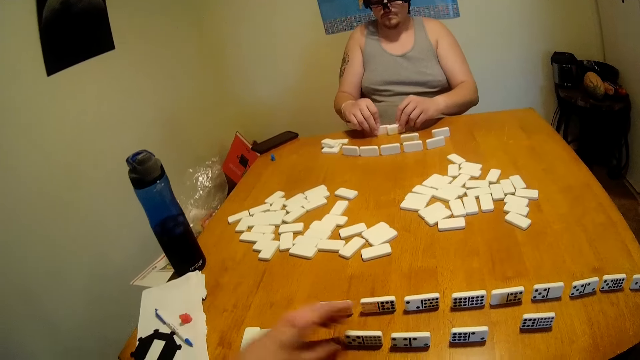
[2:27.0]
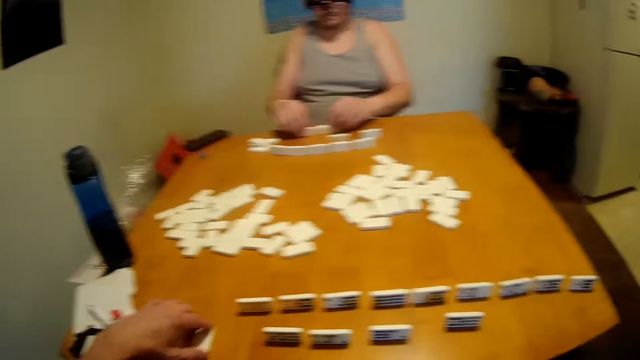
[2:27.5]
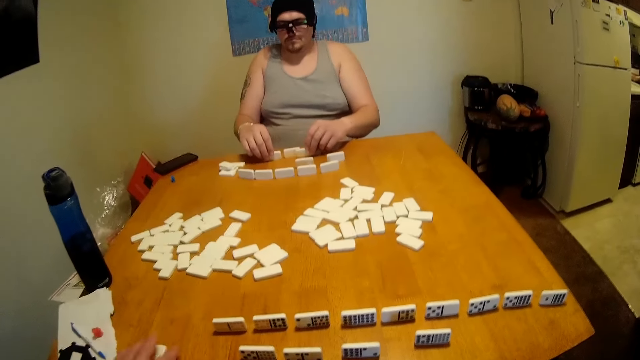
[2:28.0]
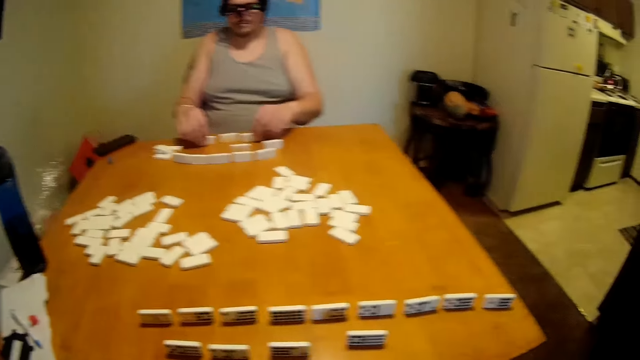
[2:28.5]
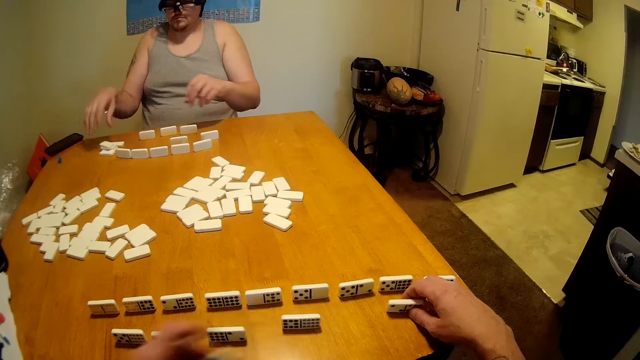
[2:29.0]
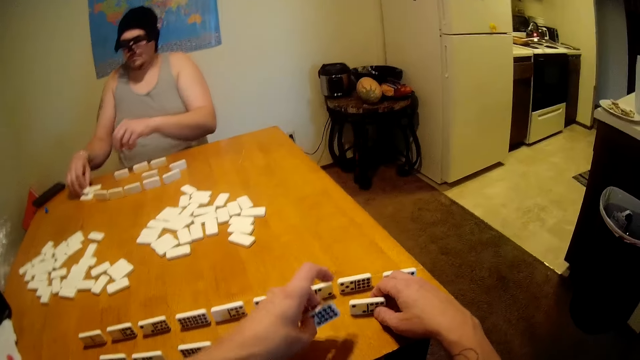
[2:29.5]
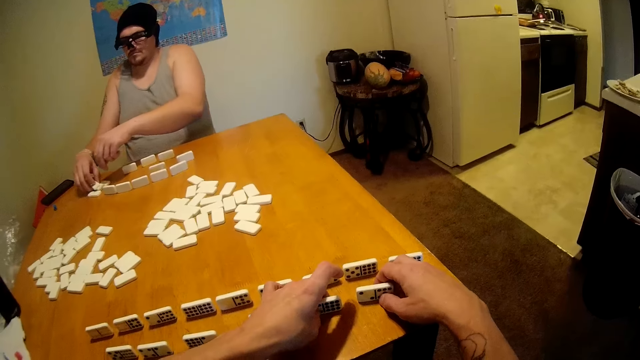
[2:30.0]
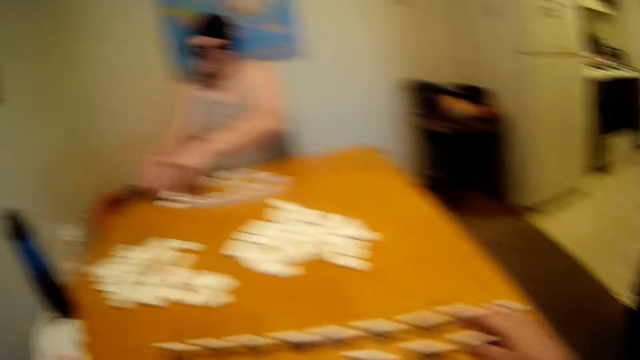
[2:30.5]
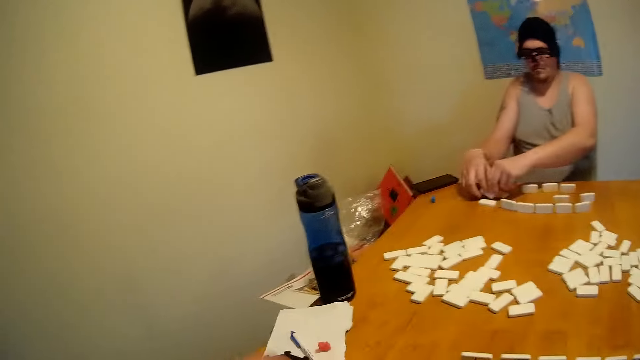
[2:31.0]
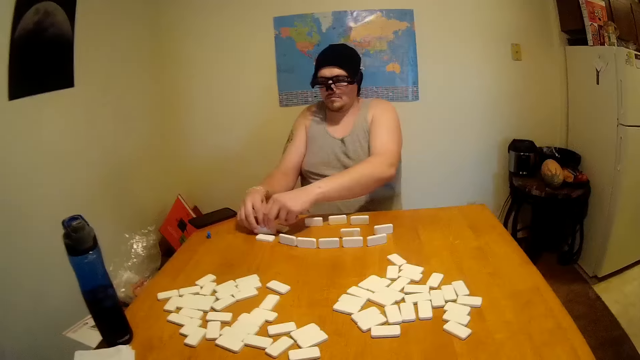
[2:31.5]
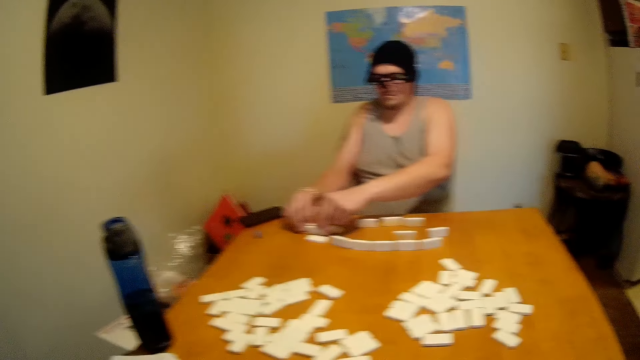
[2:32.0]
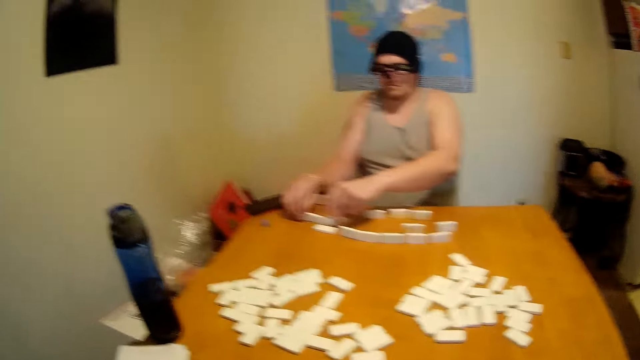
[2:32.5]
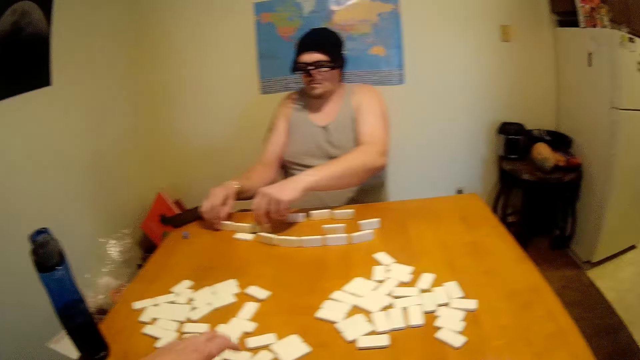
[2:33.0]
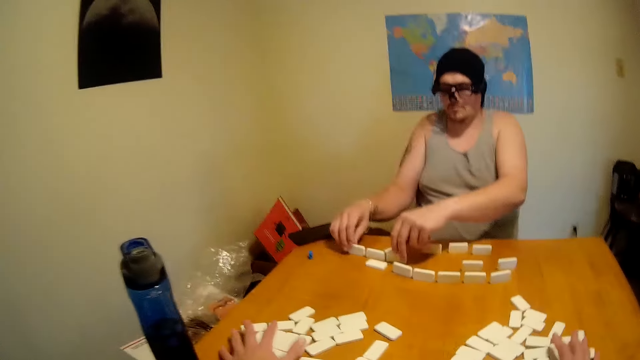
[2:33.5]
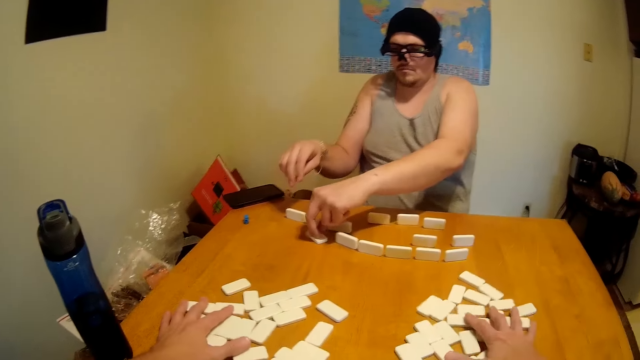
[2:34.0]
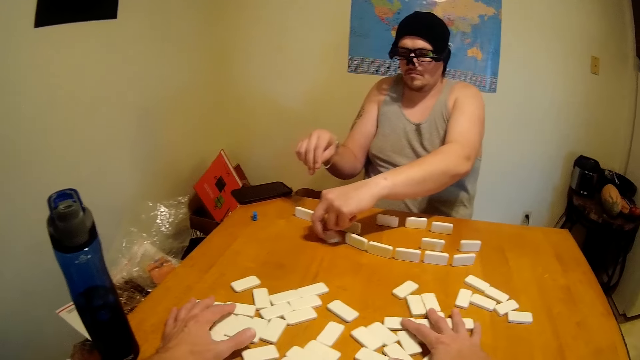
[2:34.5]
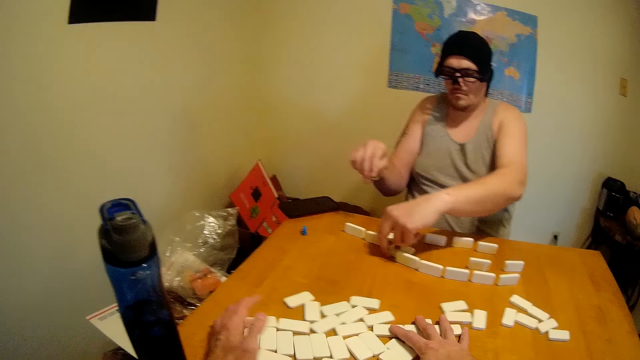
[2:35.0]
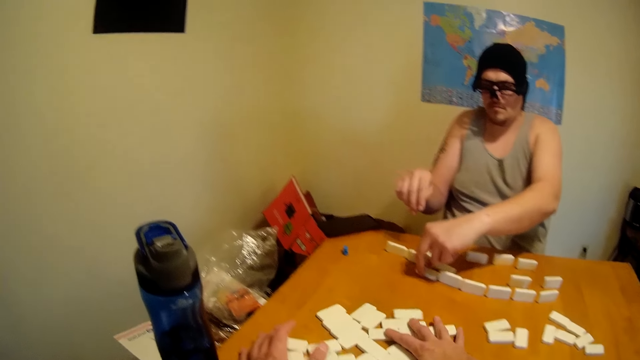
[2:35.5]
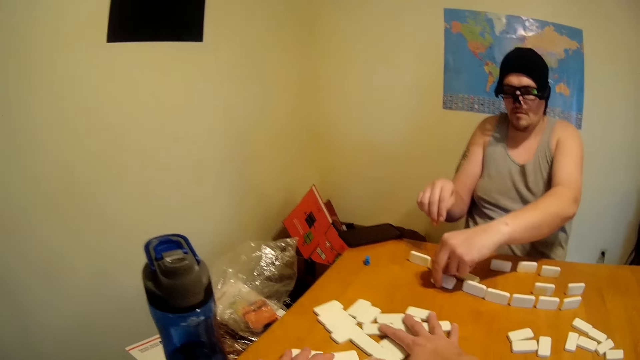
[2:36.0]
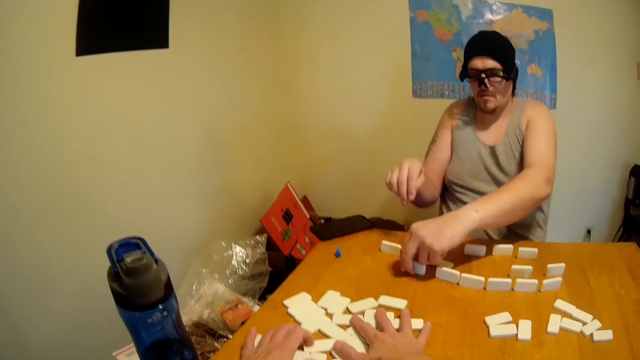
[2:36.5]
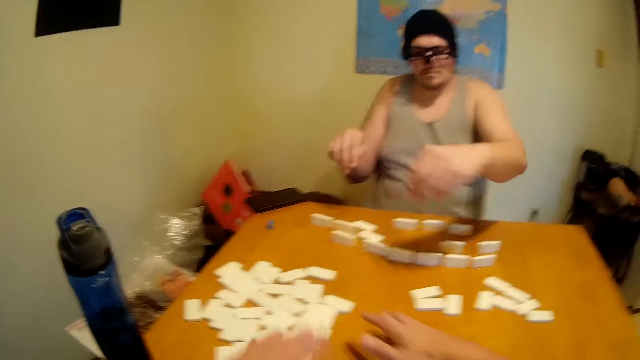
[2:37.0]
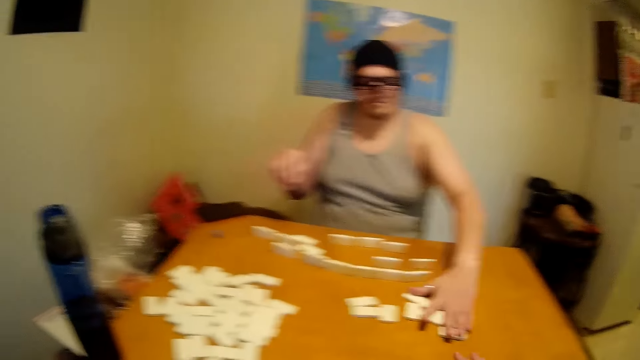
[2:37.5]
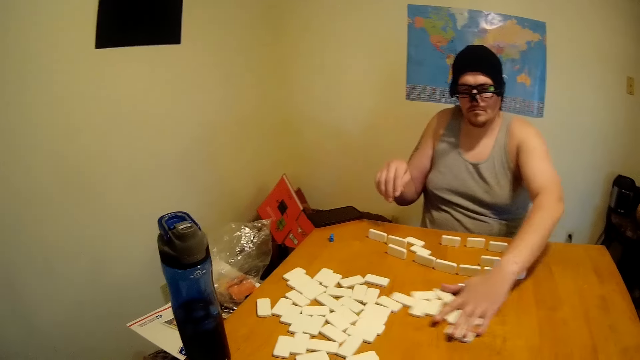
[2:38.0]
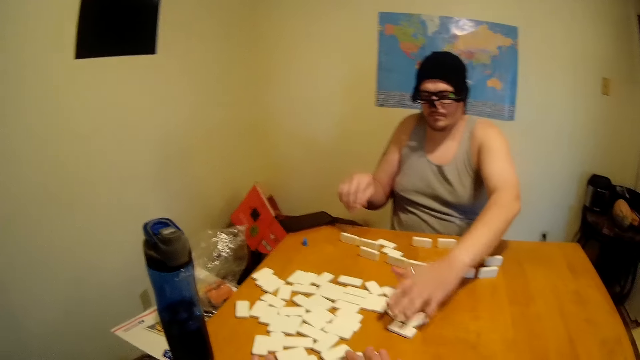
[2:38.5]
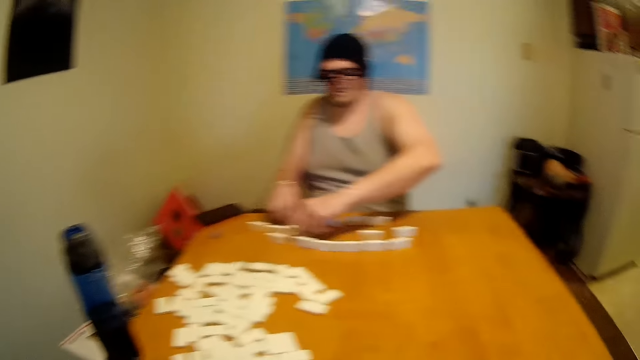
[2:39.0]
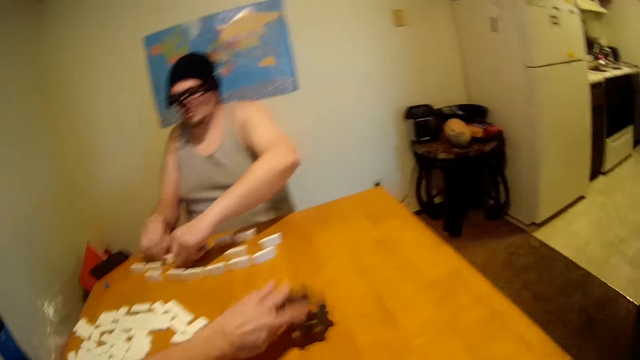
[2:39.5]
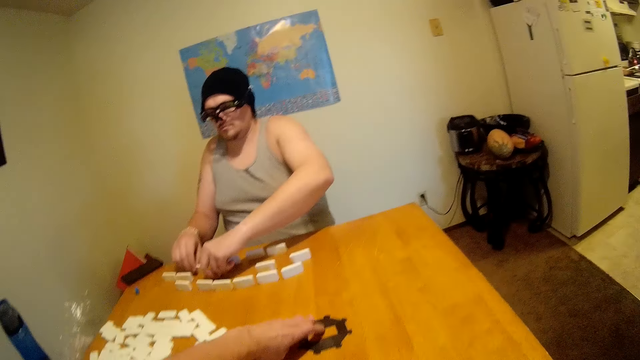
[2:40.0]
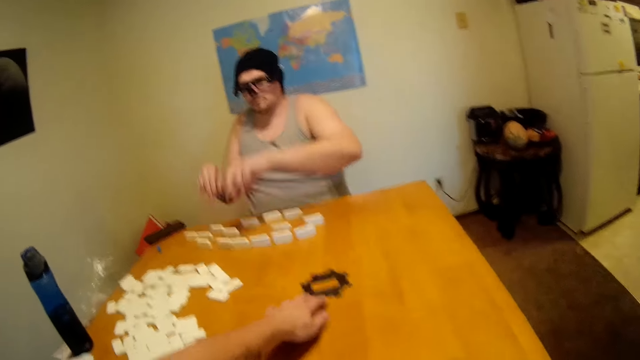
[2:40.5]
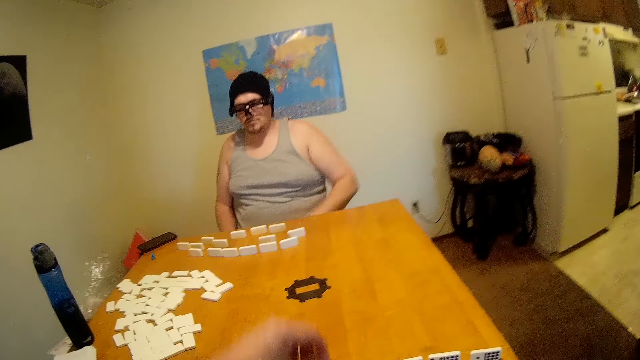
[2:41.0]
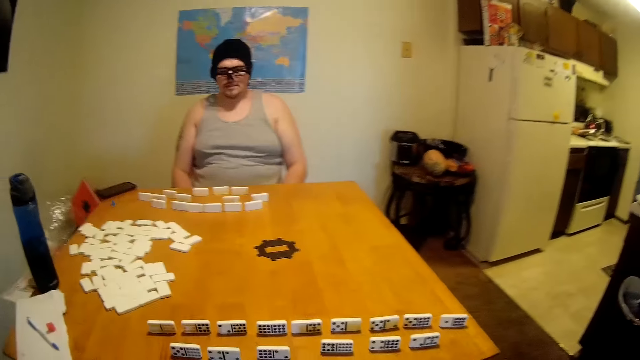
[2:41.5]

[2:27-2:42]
The camera wearer arranges dominoes with a man. They arrange dominoes with the man again. They look around. The man moves dice on a table. The camera wearer moves dice on the table. They shuffle dominoes. The man moves dice on the table. The camera wearer puts a chain on the table.

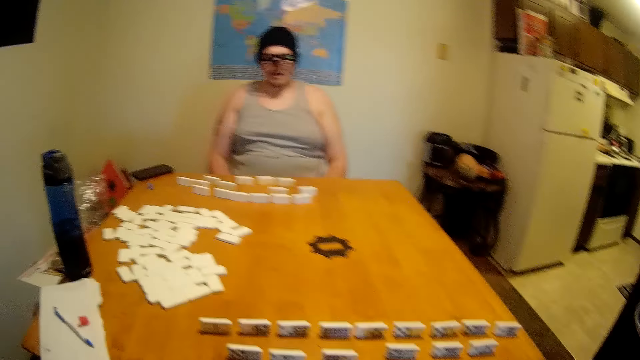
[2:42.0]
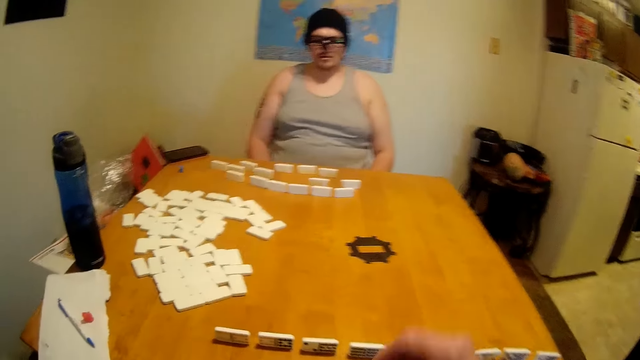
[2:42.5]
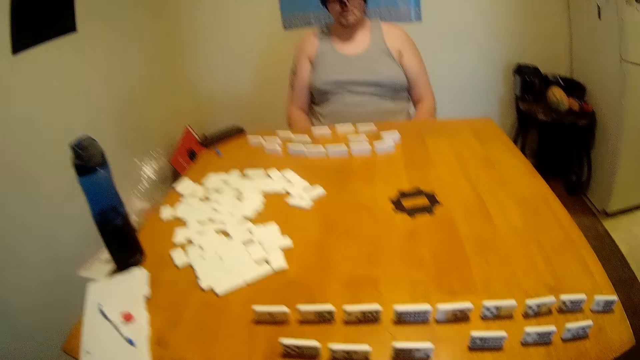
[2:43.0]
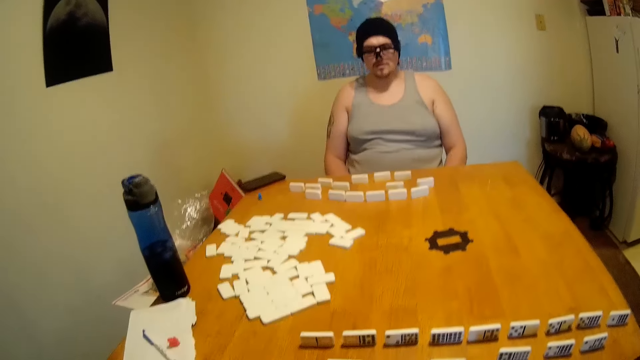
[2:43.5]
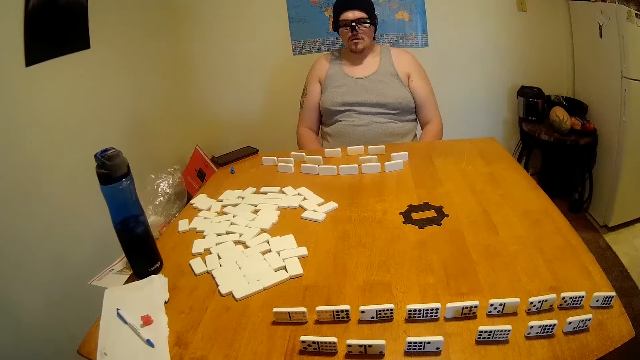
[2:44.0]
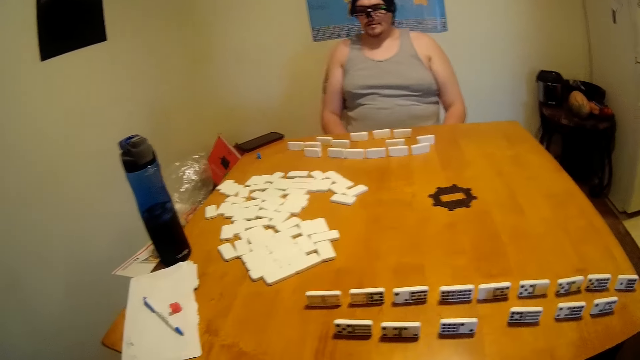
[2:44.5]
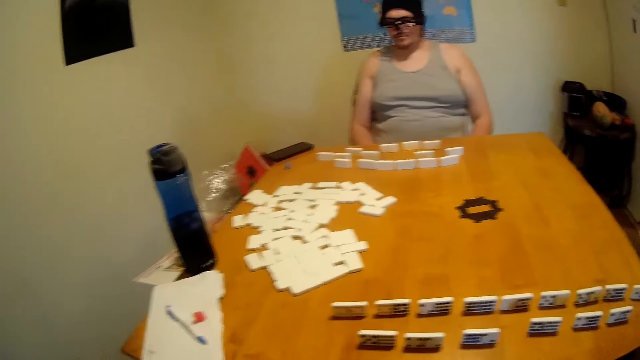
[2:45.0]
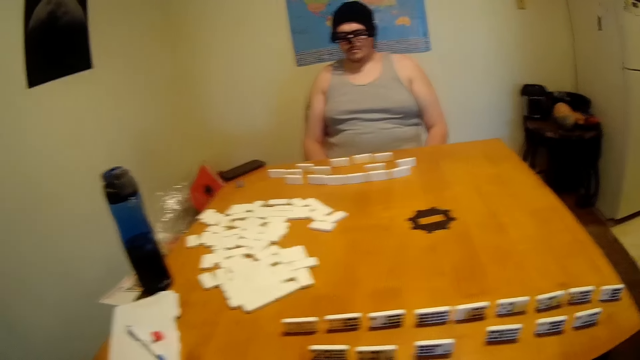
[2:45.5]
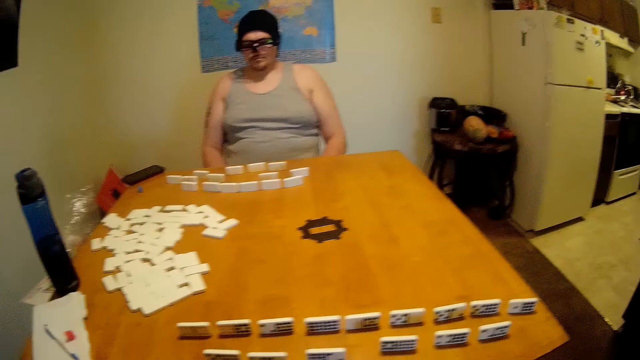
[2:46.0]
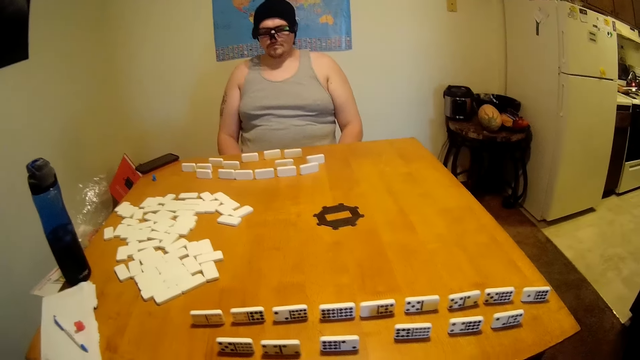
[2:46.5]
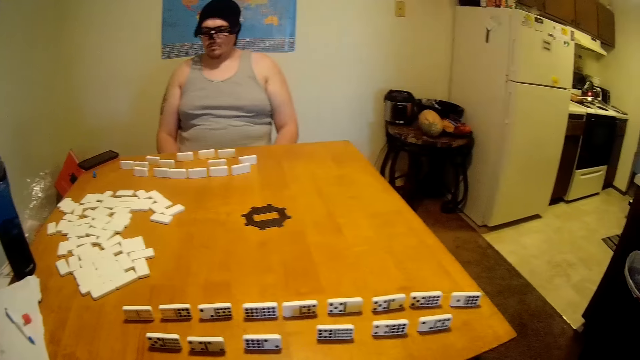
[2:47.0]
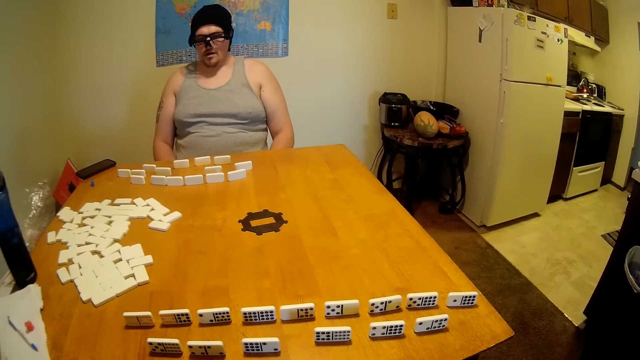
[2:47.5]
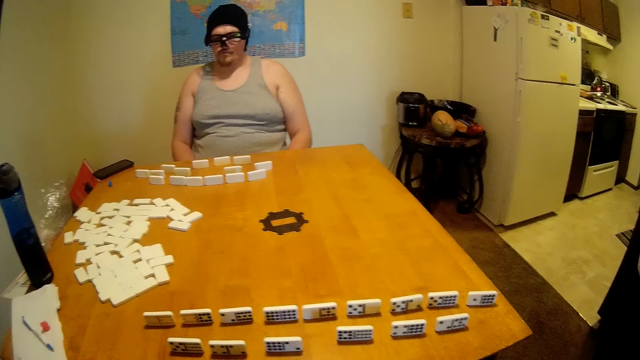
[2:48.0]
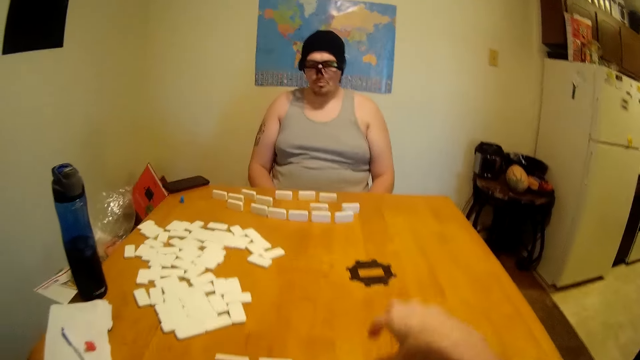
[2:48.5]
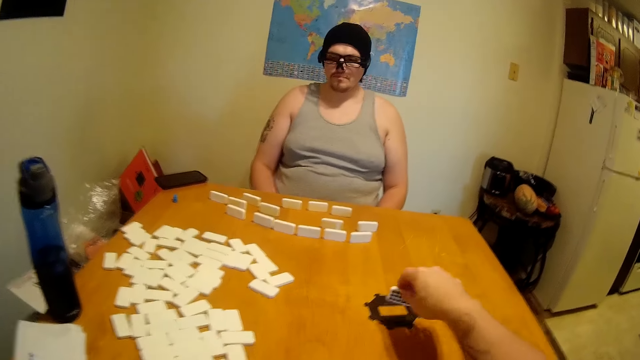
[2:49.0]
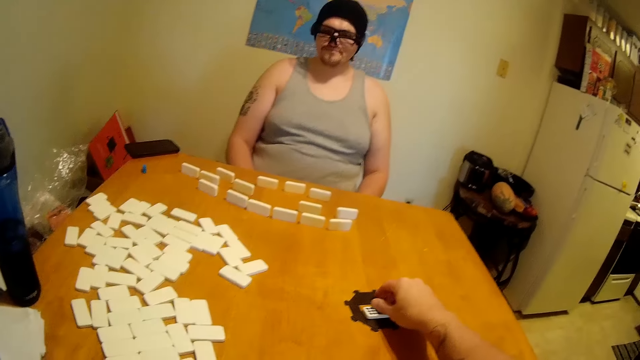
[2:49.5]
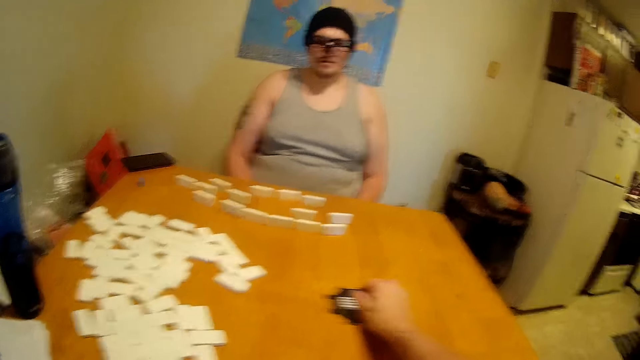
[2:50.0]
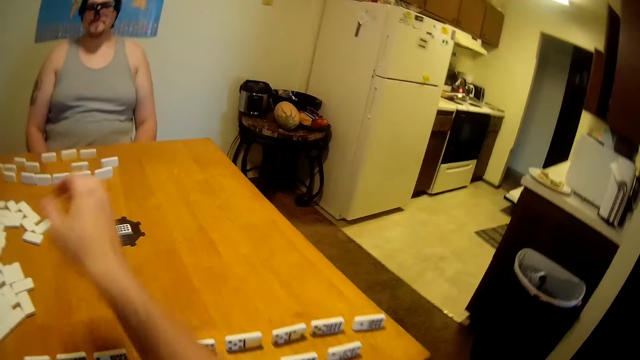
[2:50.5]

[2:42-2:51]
The camera wearer looks around. They look around again. They pick up a die on a table, put the die on the table, and play dominoes.
